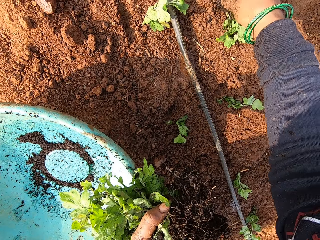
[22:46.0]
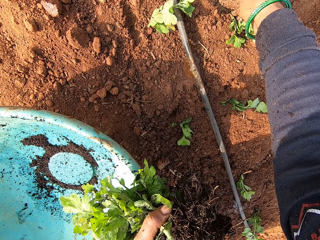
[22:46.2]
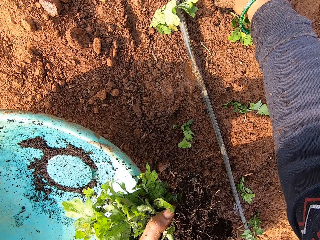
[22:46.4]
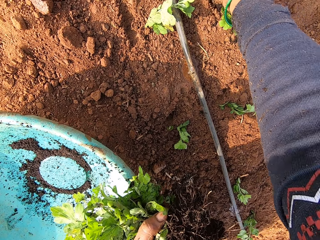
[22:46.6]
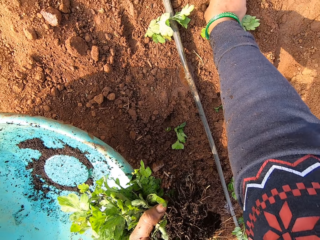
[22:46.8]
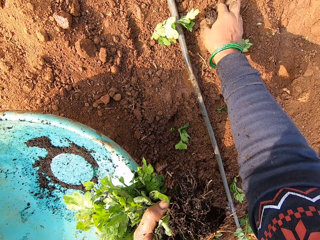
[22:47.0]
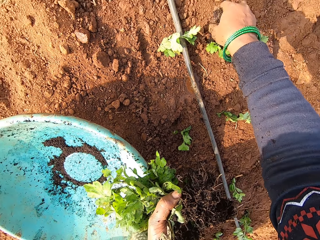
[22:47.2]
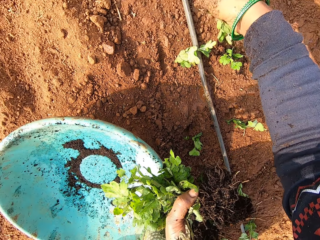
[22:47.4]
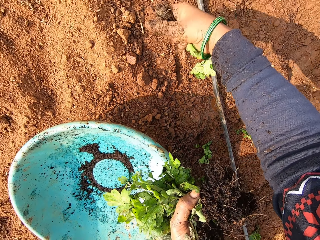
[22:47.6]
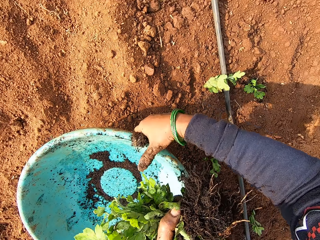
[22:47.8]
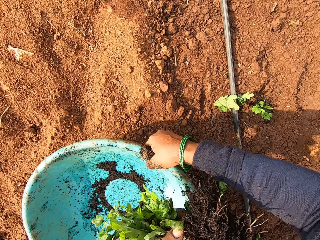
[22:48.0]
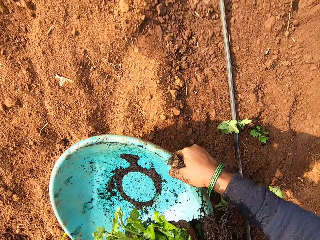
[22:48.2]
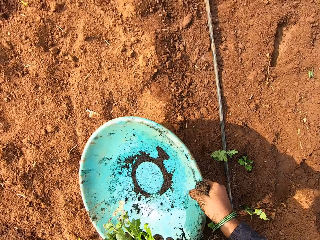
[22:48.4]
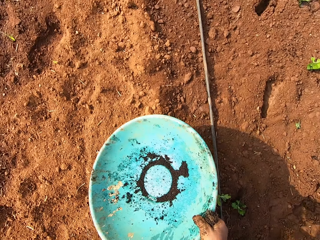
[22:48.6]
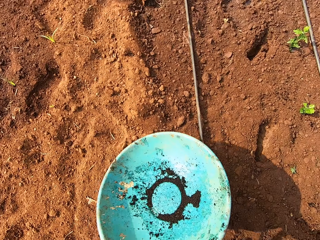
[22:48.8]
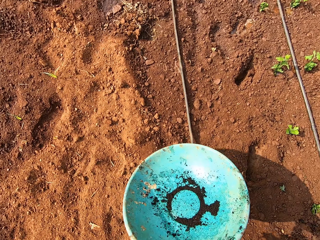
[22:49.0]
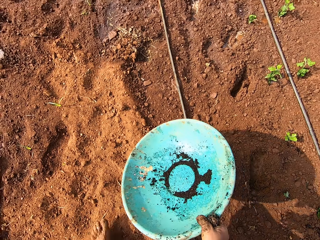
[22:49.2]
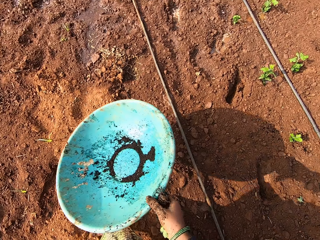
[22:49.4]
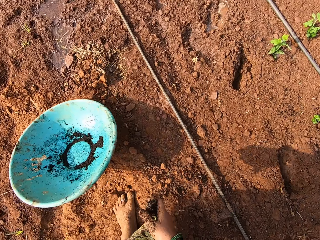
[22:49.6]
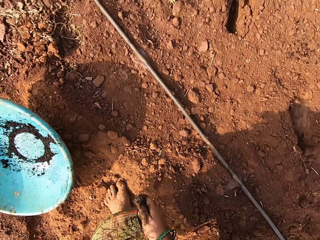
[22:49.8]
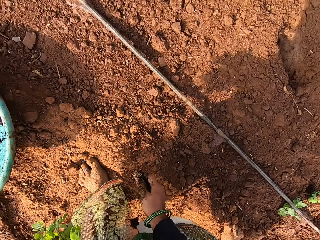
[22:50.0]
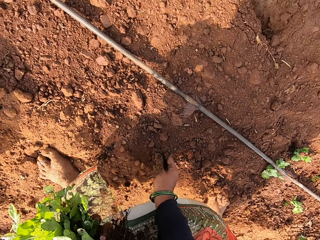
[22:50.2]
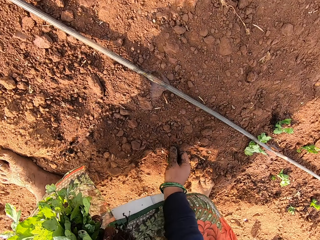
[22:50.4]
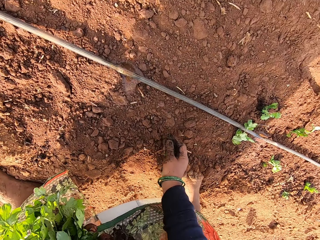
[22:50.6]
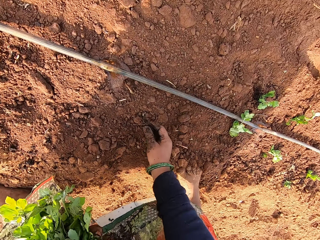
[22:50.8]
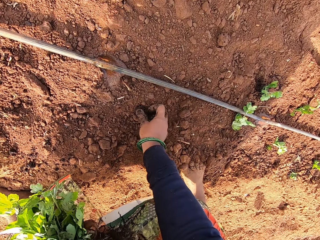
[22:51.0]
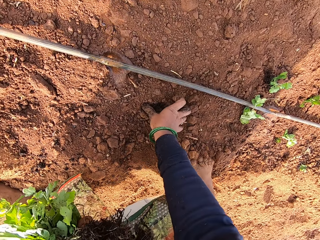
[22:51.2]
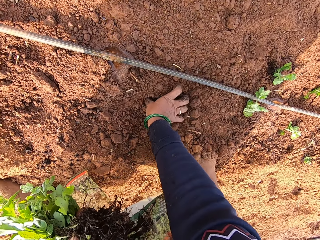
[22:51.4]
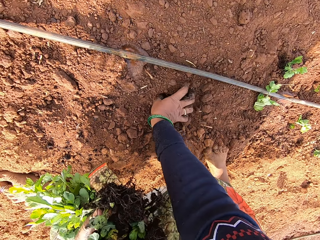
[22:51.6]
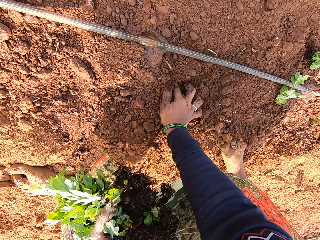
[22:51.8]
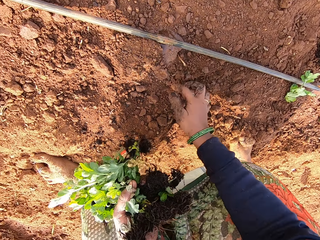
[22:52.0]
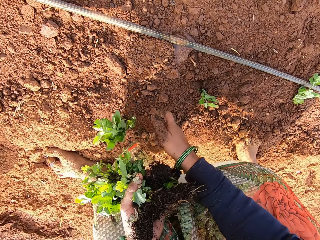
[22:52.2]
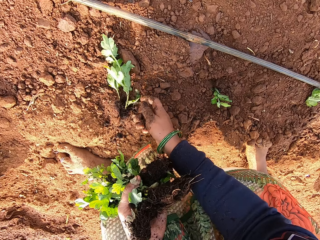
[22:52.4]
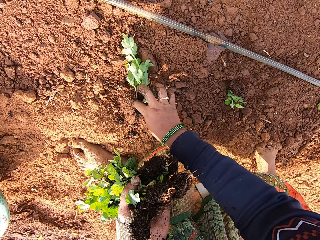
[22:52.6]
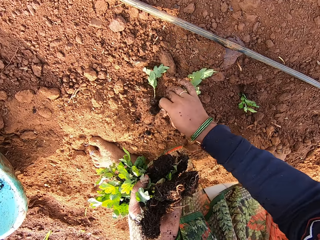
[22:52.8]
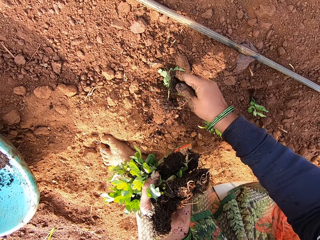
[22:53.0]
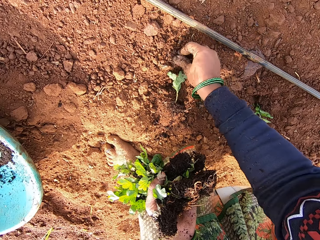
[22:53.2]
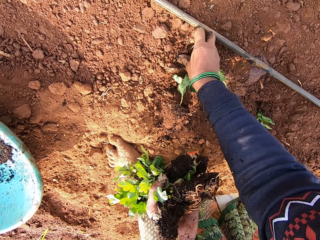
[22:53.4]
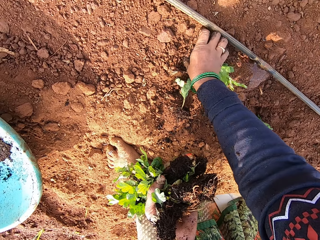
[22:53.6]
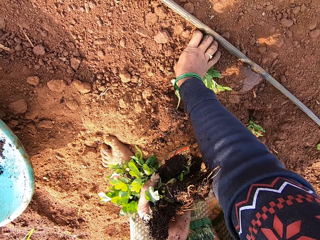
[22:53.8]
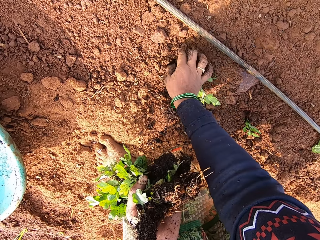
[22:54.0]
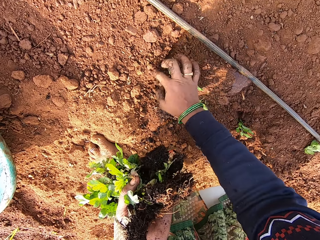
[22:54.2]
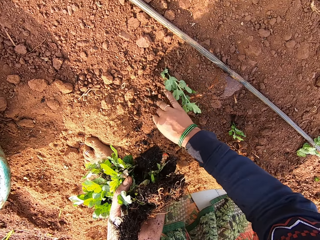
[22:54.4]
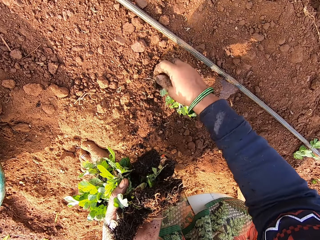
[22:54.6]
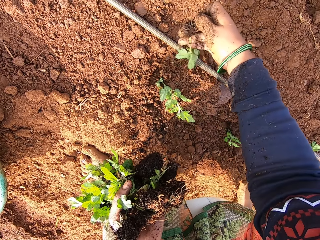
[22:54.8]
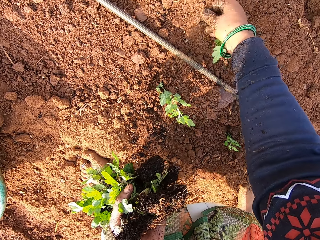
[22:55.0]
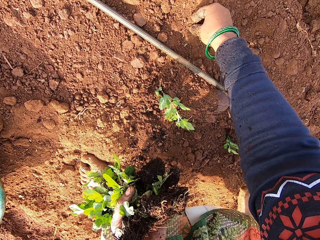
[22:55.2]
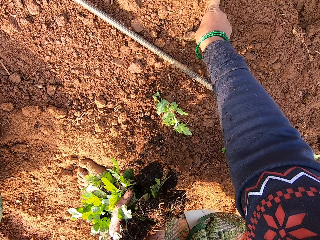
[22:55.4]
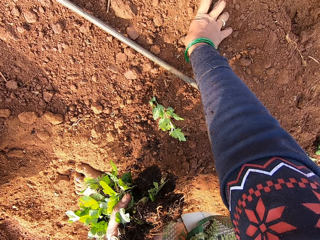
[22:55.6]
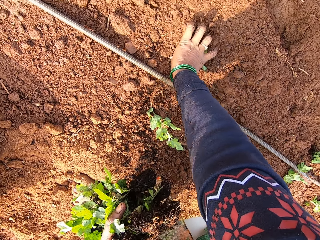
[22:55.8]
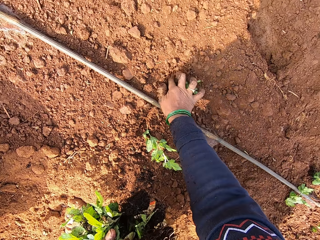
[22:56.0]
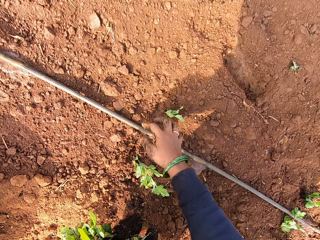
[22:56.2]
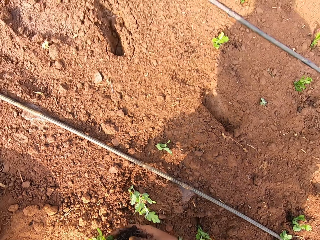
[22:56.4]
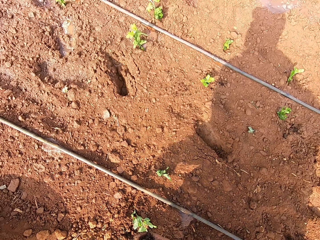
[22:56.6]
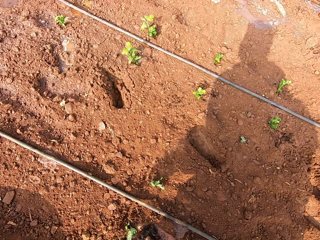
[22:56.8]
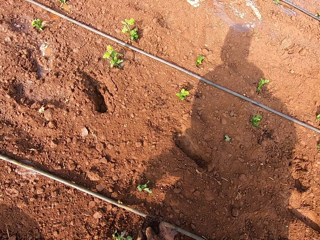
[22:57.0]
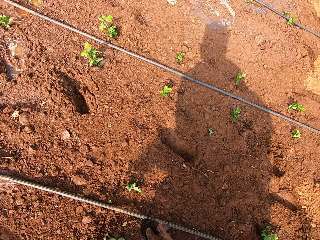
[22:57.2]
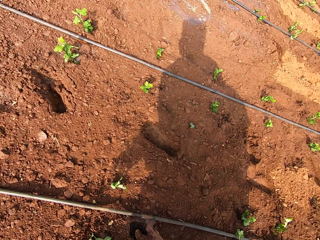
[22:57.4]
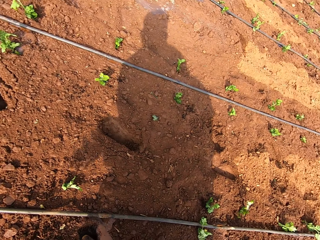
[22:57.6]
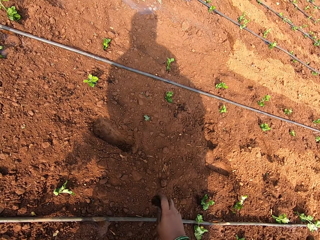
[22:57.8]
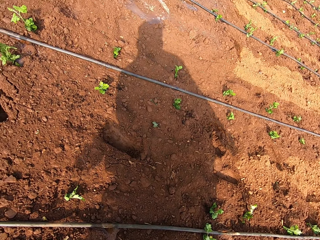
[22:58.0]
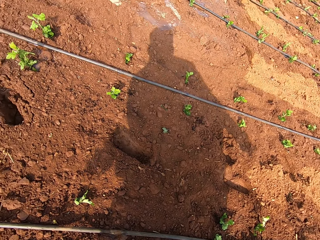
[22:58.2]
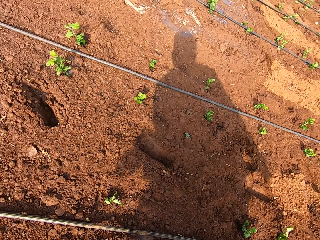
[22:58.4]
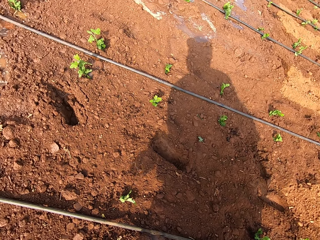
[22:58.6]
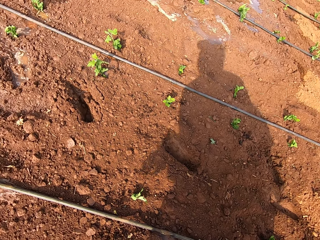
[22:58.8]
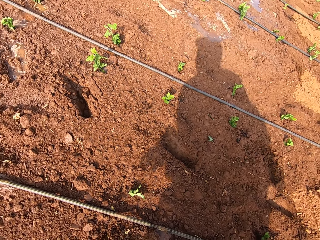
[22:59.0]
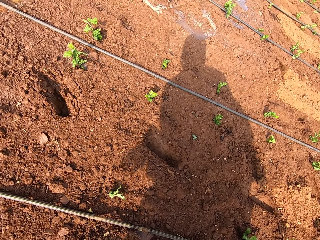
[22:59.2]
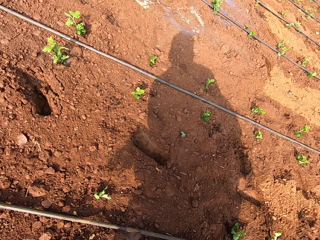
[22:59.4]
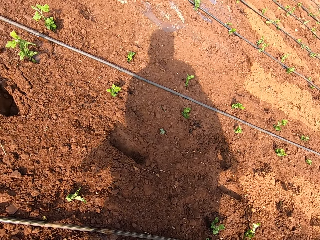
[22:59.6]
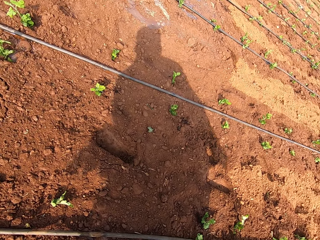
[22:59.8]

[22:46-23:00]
The camera wearer plants the seedling in her right hand in the soil. She picks a bowl from the floor with her right hand. She moves the basin with her right hand. She drops the bowl in her right hand on the floor. She plants the seedling in her right hand in the soil. She picks a seedling from the floor with her right hand. She plants the seedling in her right hand in the soil. She picks a seedling from the floor with her right hand. She plants the seedling in her right hand in the soil. She picks a seedling from her left hand with her right hand.

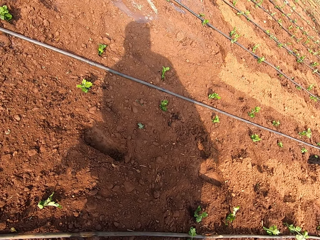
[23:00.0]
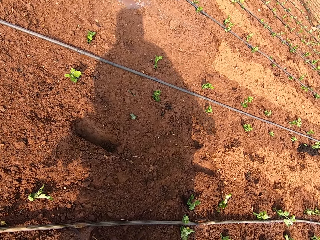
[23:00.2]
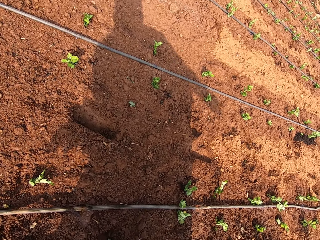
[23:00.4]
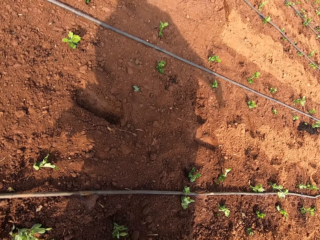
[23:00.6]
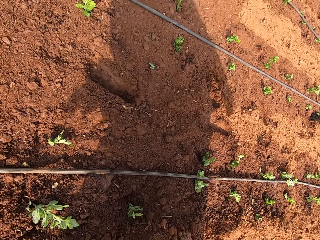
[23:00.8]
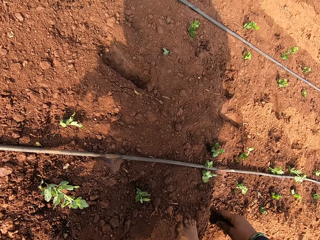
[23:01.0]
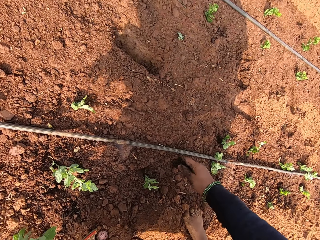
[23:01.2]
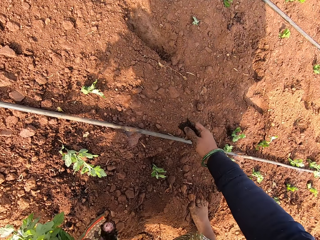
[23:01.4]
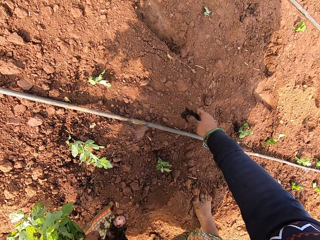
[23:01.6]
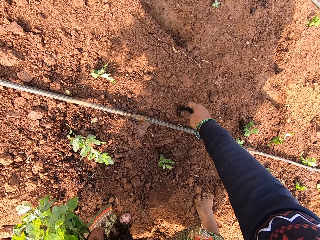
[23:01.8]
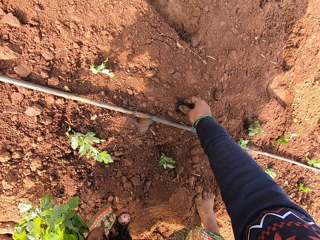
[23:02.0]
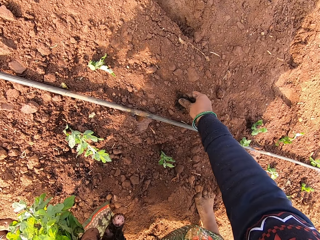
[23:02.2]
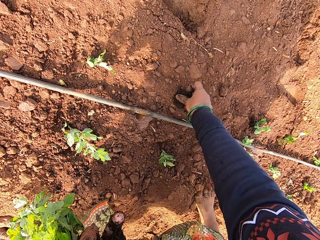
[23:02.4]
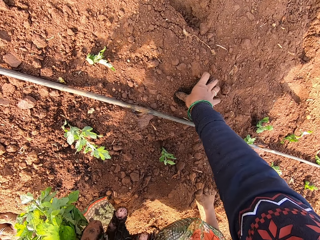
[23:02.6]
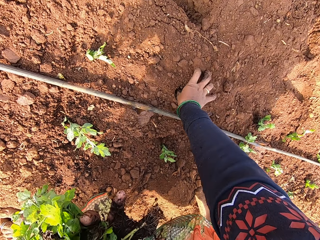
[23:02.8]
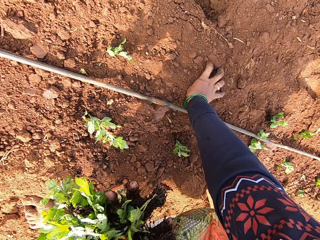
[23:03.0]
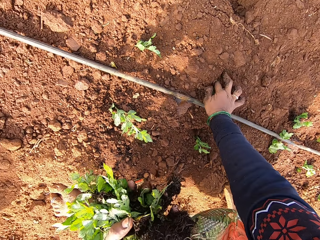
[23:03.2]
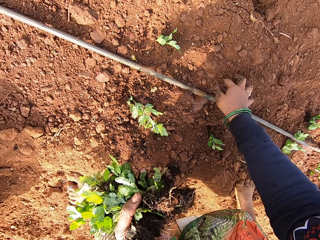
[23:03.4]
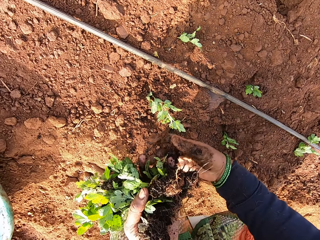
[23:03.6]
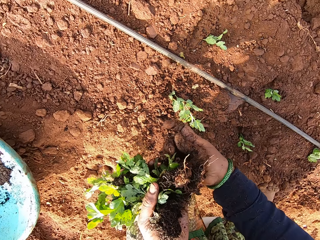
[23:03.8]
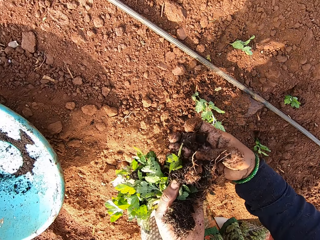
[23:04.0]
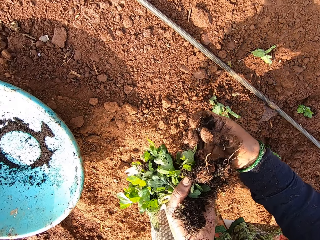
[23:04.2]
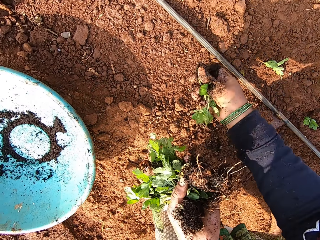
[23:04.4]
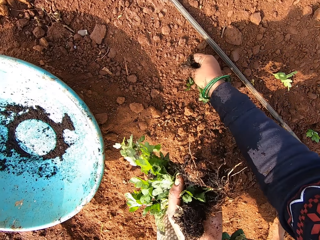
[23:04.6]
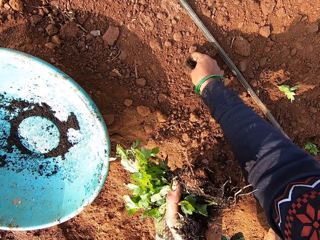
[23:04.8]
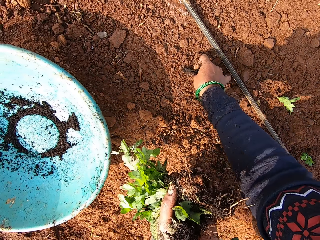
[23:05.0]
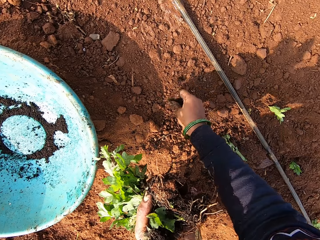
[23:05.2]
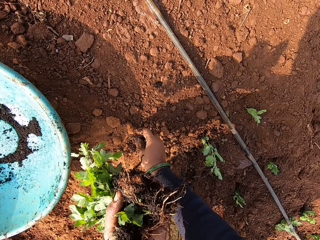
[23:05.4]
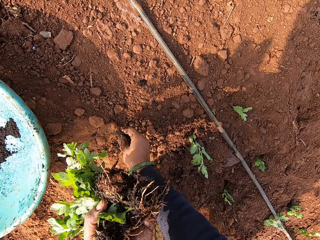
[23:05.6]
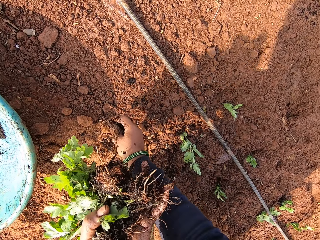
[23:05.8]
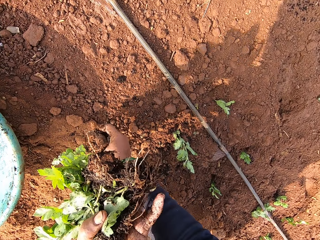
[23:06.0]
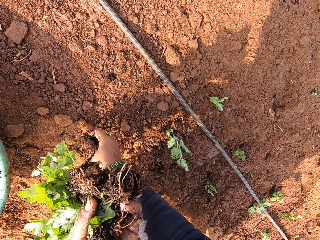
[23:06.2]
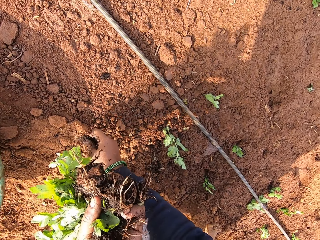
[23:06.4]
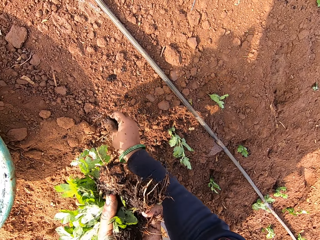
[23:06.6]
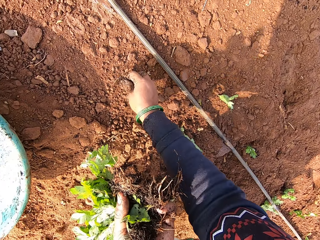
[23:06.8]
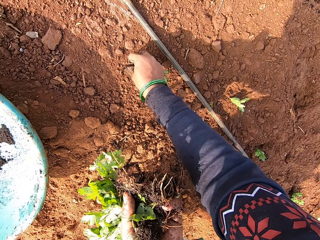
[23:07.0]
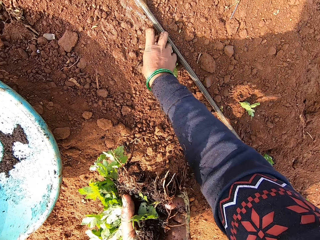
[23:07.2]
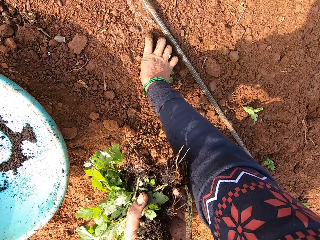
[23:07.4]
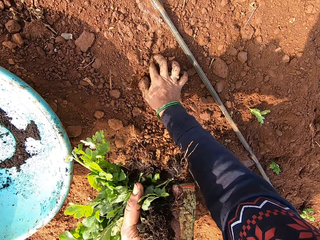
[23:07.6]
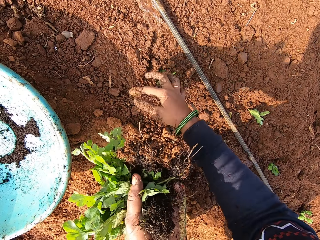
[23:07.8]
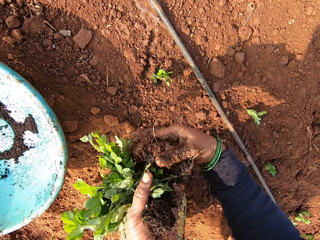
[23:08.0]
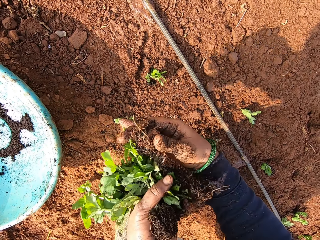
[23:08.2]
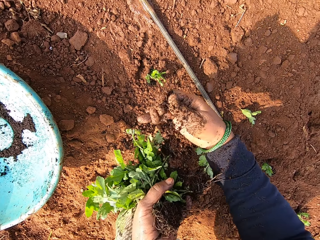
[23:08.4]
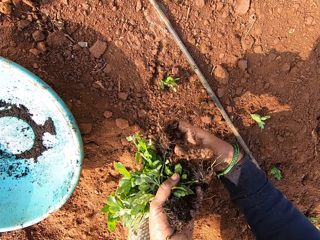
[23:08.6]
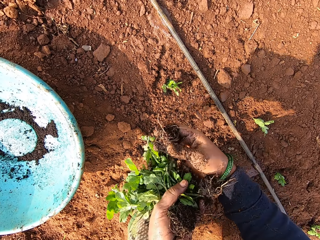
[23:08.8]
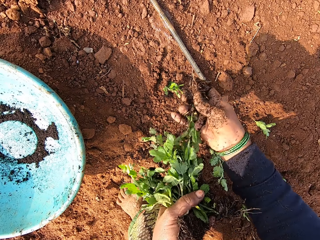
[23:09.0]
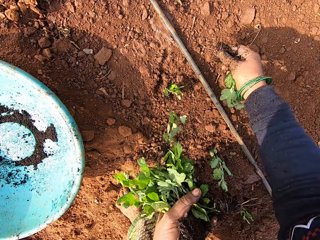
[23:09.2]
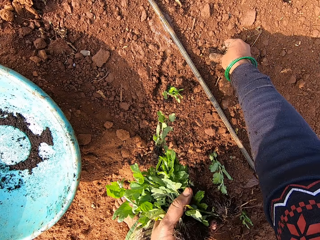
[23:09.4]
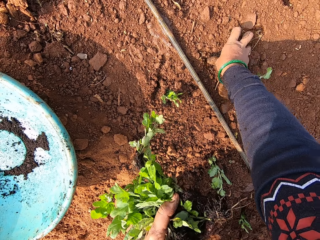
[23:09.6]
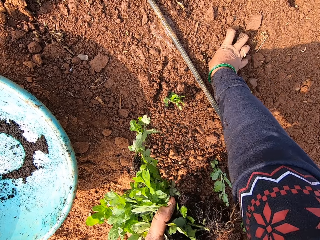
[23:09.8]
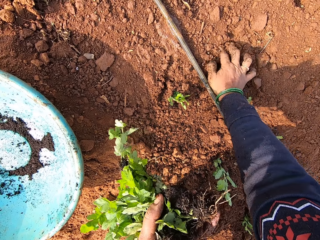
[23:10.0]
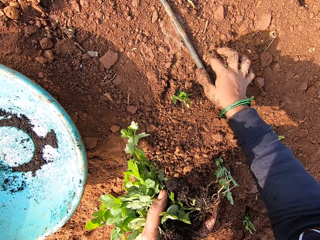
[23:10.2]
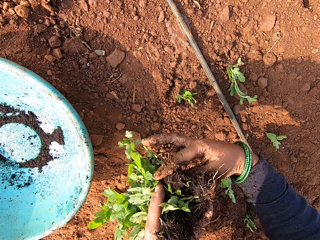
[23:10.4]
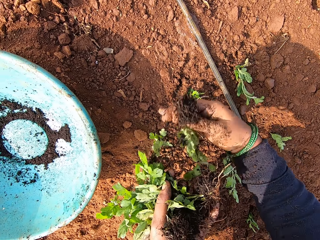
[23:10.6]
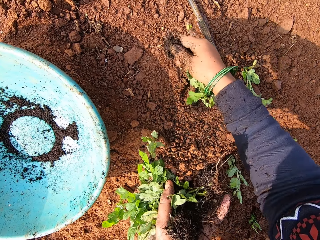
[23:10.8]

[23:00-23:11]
The camera wearer plants the seedling in her right hand in the soil. She picks a seedling from her left hand with her right hand. She plants the seedling in her right hand in the soil. She picks a seedling from her left hand with her right hand. She plants the seedling in her right hand in the soil. She picks a seedling from her left hand with her right hand.
